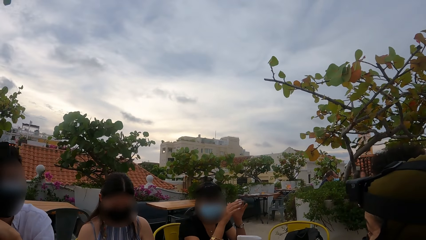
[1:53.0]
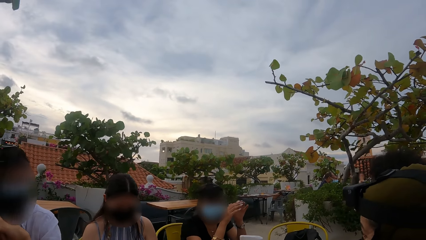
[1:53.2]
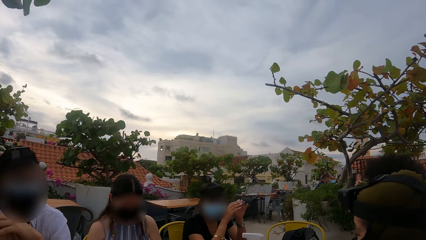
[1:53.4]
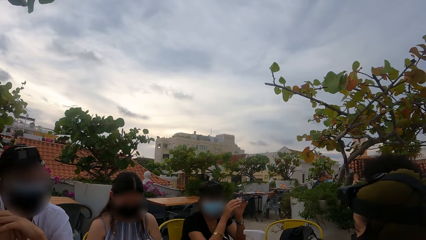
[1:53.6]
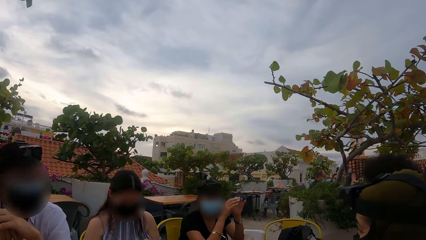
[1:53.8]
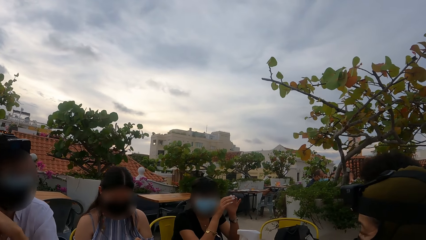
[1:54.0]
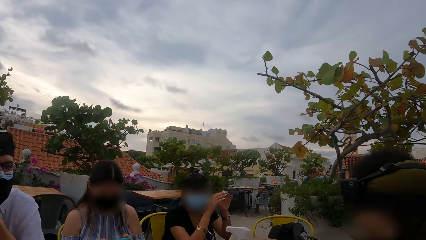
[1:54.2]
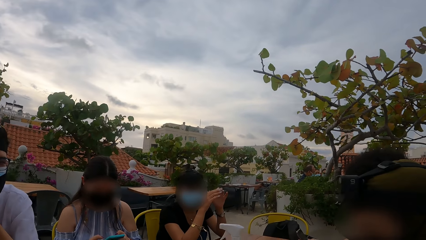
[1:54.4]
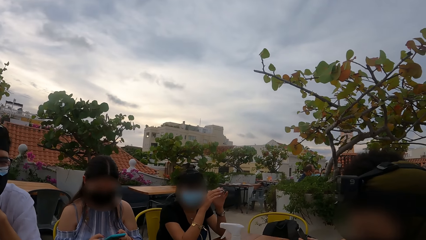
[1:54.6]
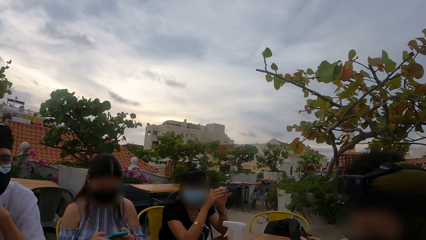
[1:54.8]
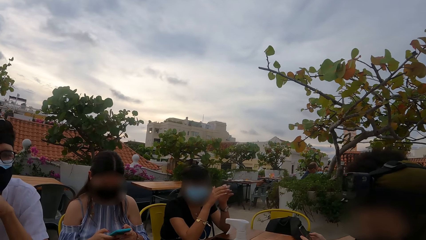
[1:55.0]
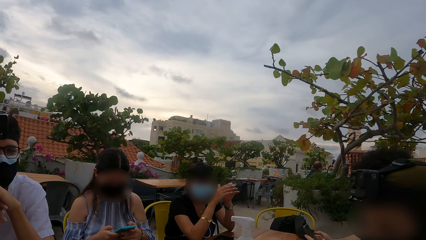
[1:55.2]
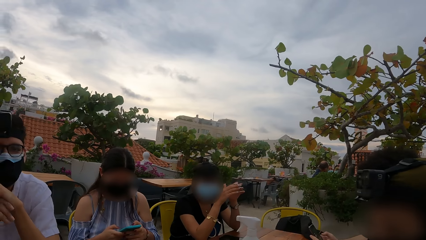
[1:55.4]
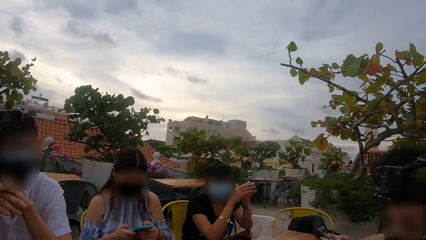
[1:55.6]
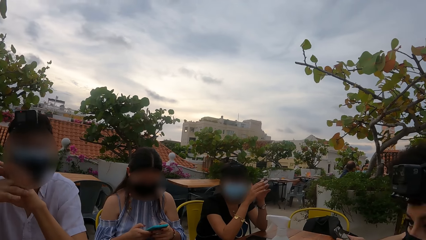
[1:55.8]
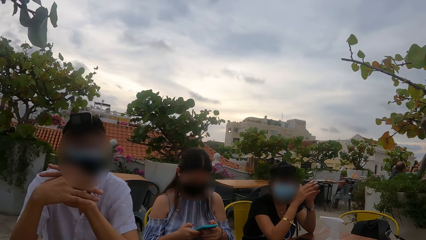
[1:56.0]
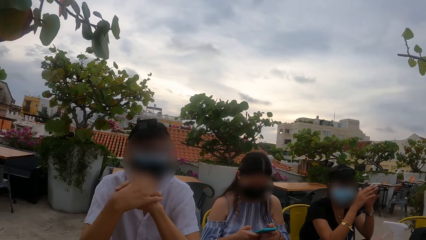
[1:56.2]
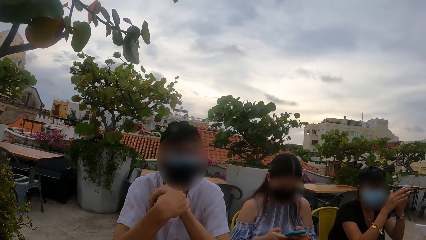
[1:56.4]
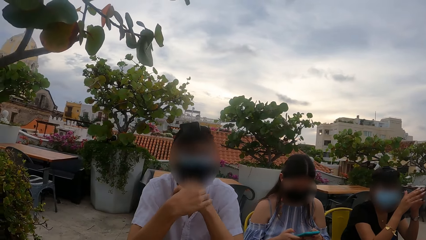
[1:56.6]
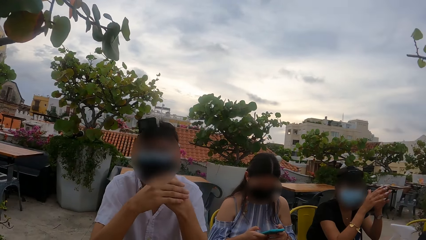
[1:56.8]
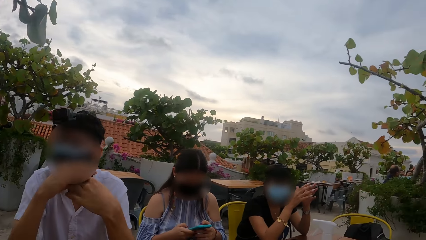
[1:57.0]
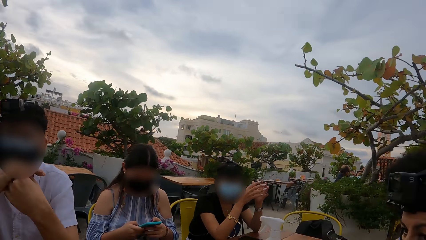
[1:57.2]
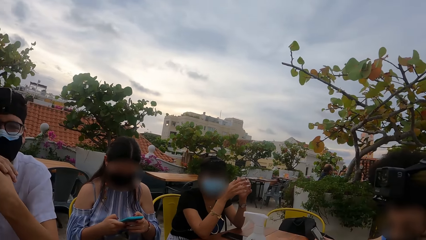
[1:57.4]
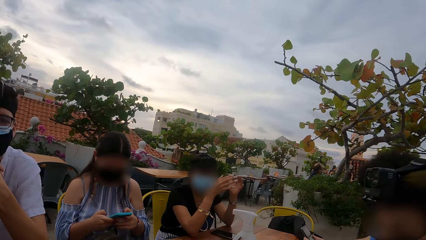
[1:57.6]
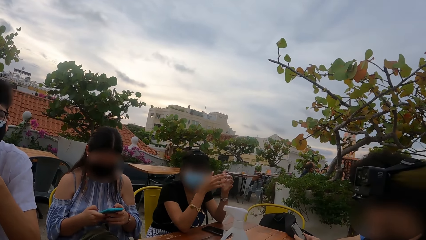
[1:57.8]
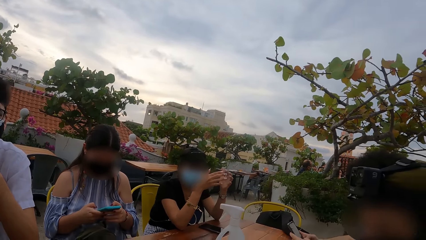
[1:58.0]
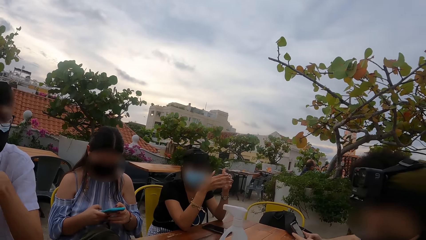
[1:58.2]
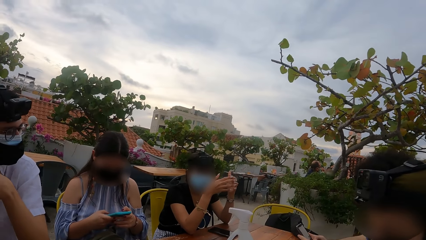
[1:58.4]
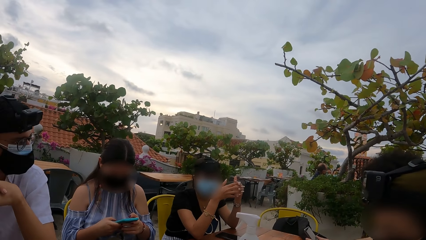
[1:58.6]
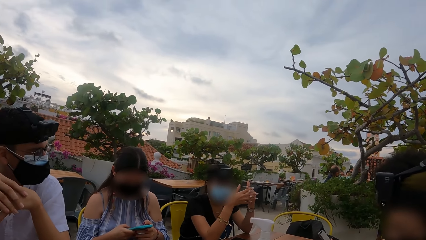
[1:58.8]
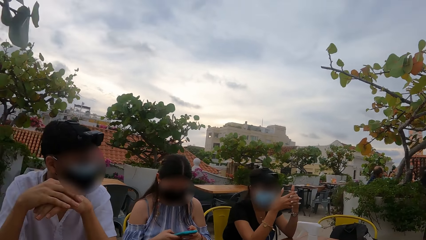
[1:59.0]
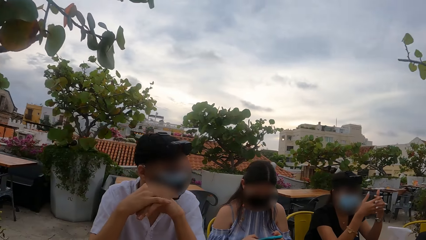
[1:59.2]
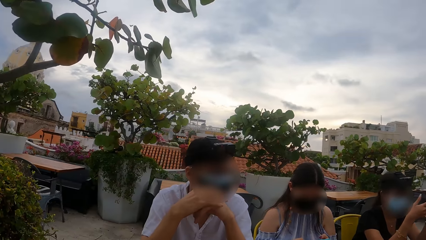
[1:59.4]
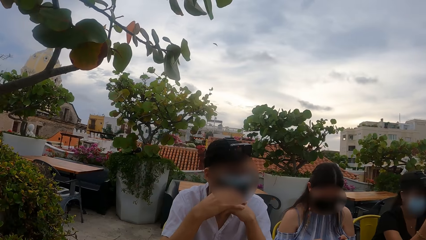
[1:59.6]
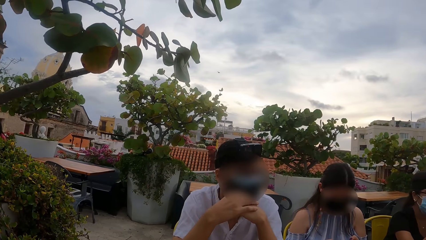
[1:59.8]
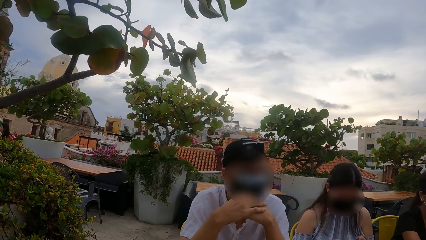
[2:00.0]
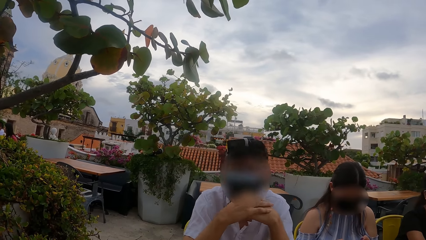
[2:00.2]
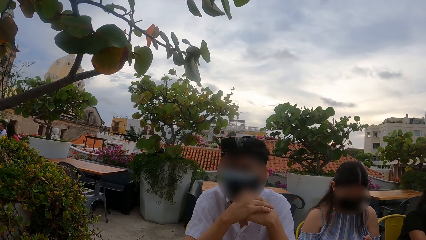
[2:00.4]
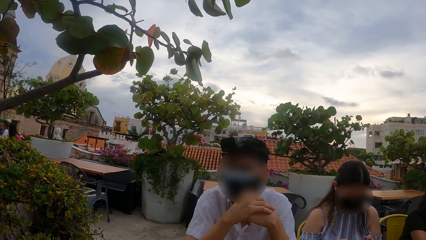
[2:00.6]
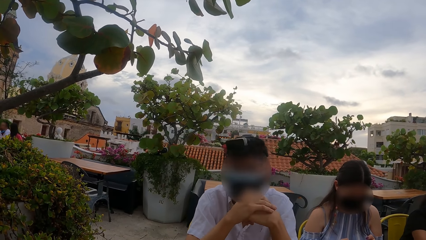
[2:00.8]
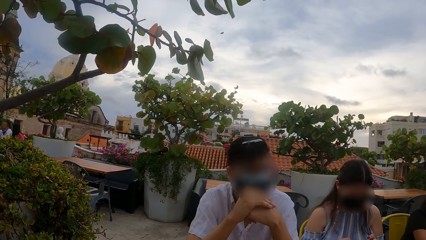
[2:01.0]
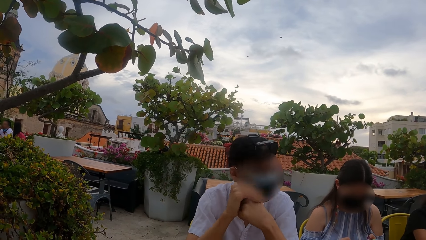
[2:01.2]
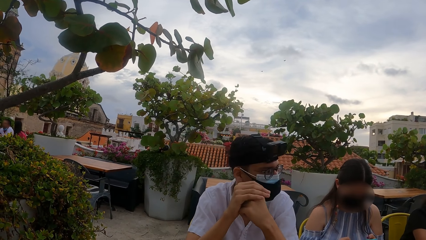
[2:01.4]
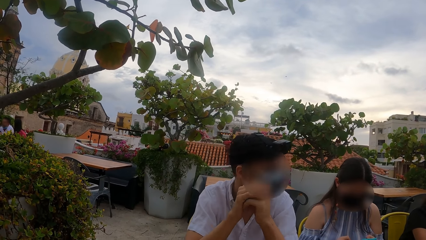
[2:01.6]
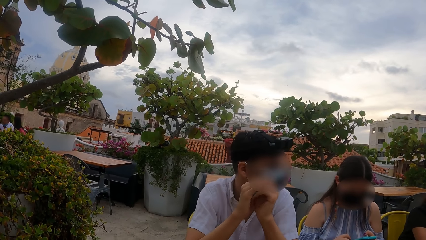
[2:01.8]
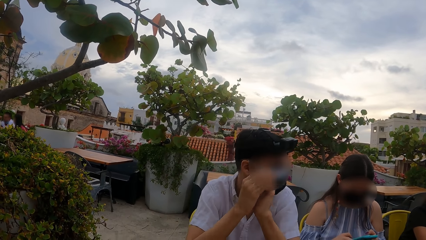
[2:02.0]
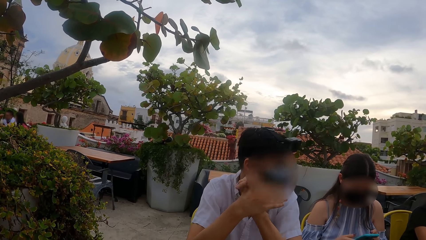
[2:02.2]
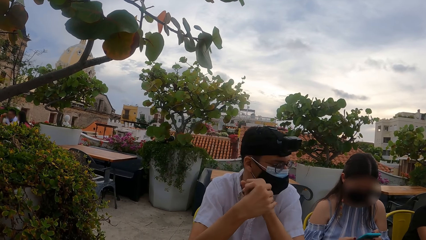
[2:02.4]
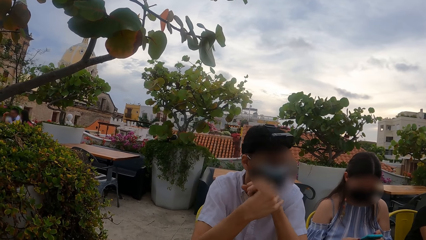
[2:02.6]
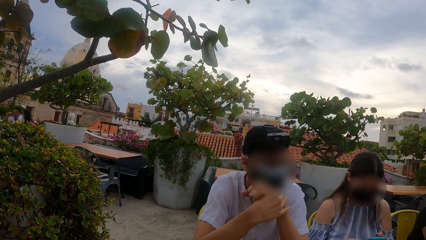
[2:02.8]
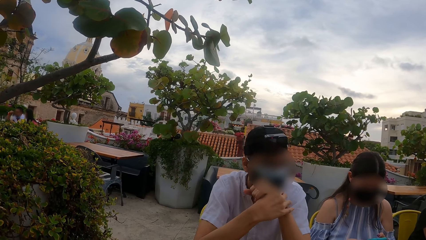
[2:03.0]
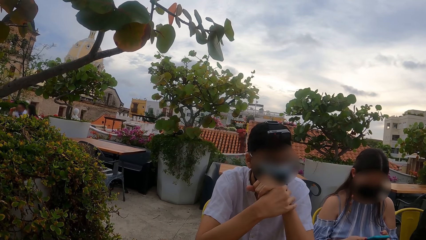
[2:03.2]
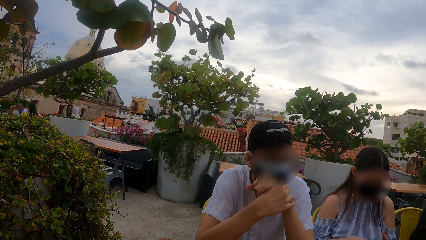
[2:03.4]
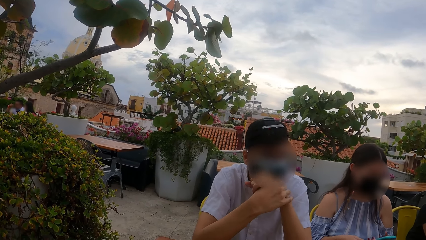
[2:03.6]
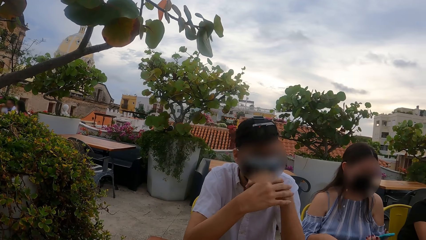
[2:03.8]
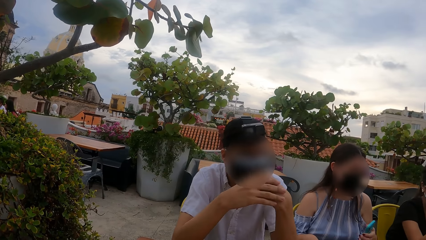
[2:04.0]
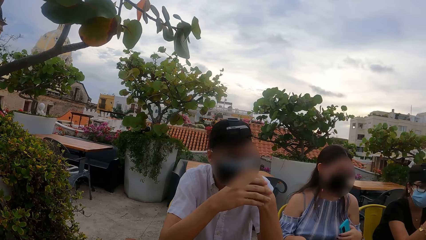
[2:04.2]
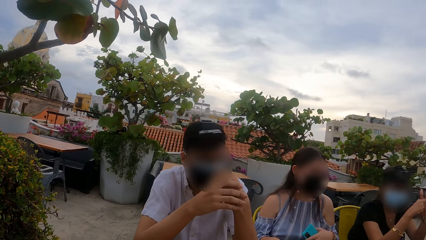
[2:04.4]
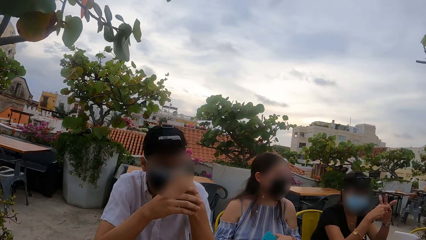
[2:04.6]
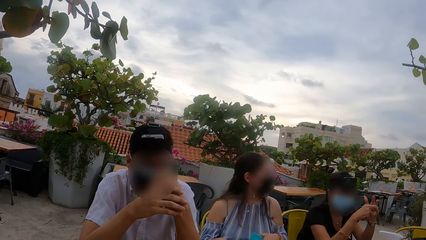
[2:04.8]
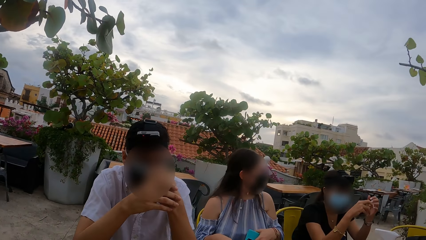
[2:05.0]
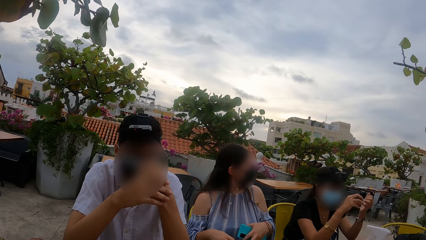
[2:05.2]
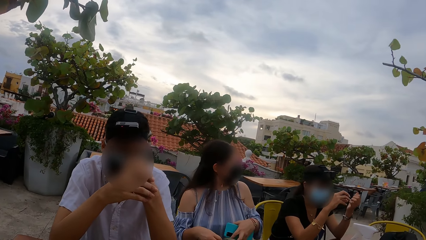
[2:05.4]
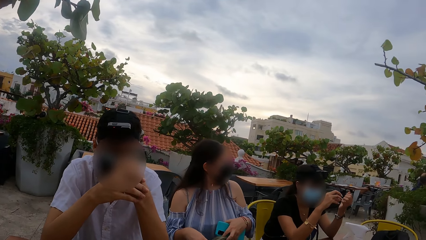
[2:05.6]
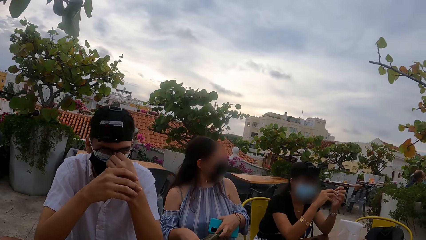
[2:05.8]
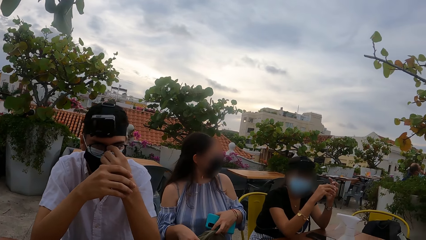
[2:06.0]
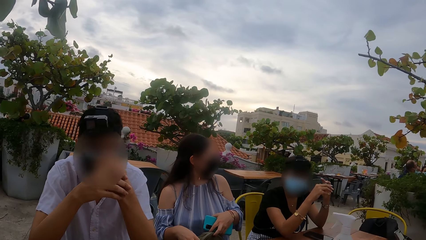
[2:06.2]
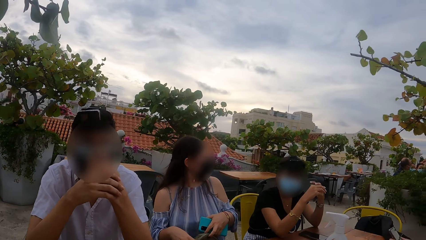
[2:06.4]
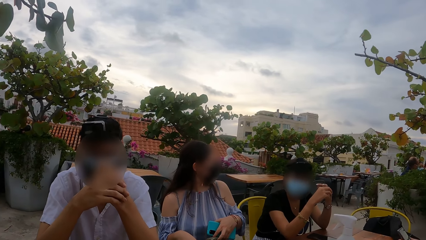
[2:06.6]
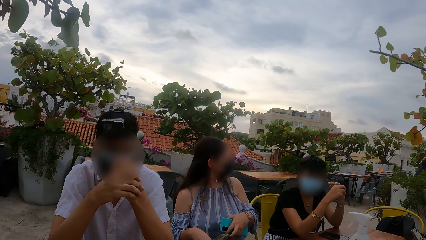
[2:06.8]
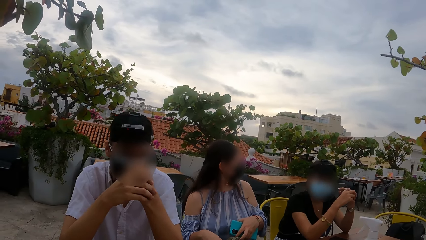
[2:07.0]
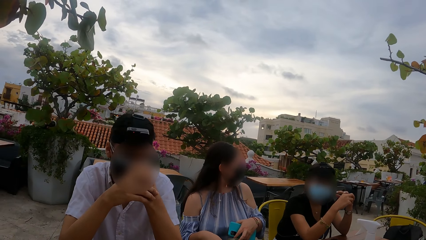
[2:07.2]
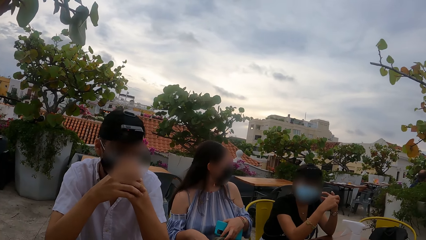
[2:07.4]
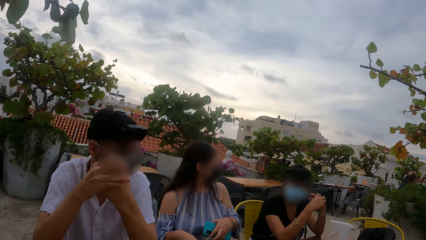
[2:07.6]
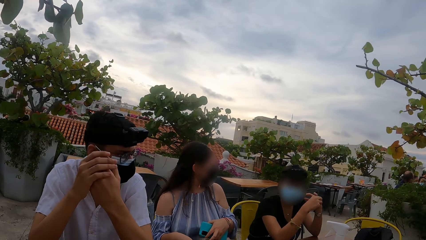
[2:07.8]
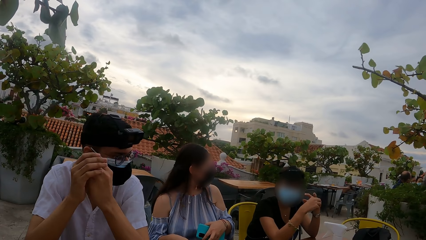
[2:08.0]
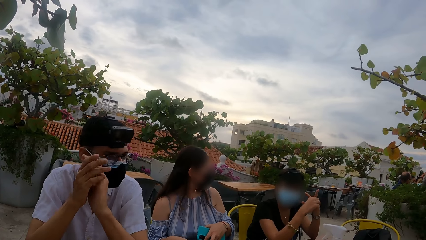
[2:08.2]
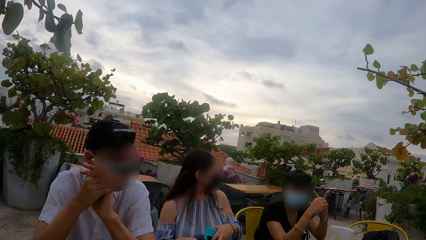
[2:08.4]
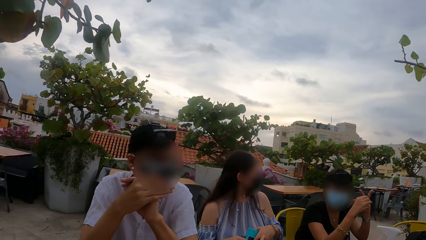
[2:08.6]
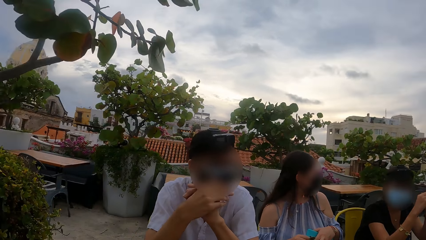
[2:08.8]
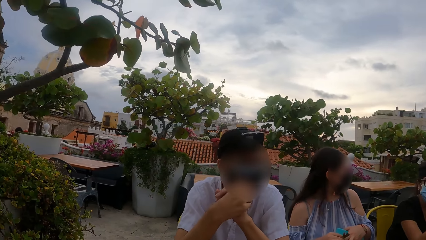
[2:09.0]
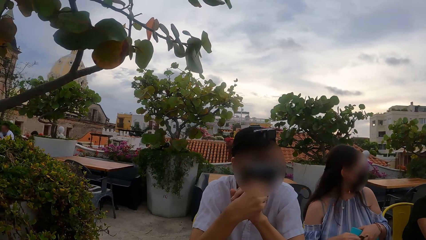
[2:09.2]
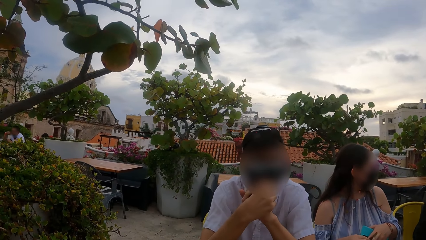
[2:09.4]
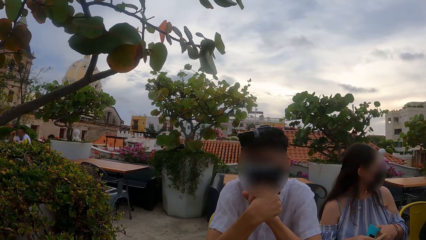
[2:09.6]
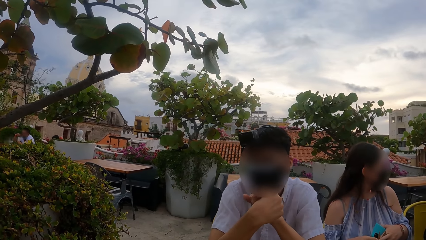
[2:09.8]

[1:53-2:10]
The man operates the phone with both hands. The woman operates the phone with both hands. The woman holds the phone in her left hand. Another man speaks. The camera wearer looks around. The woman interacts with another woman.
